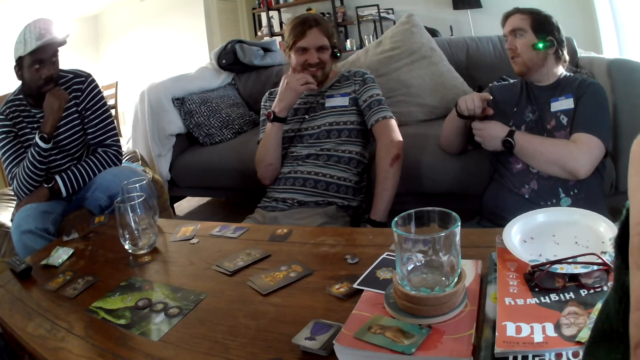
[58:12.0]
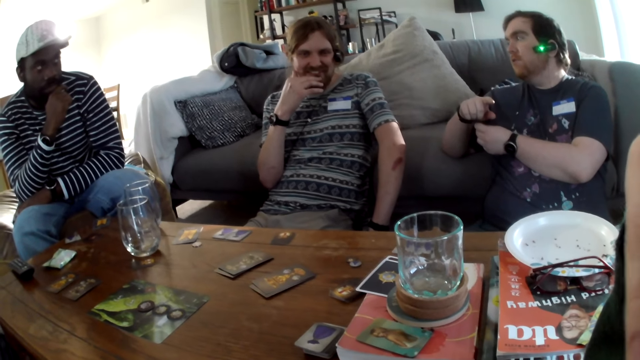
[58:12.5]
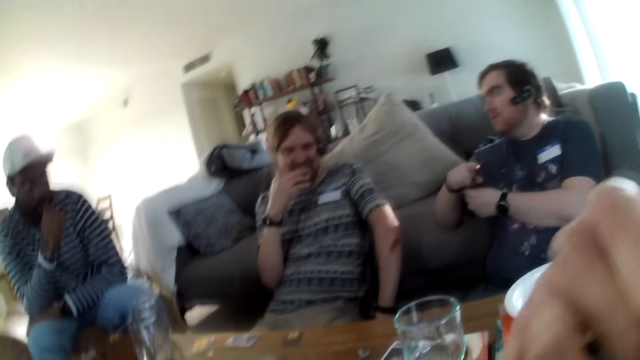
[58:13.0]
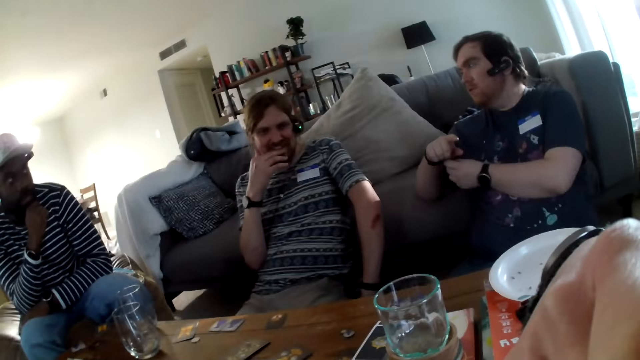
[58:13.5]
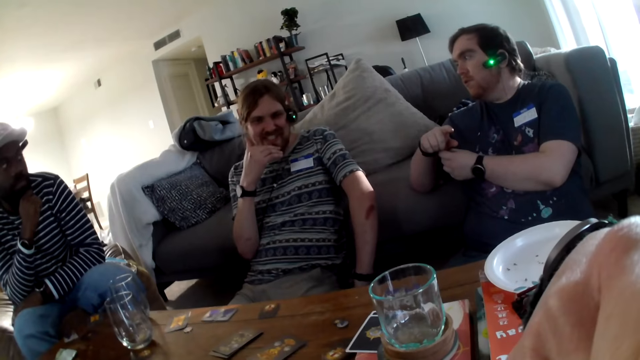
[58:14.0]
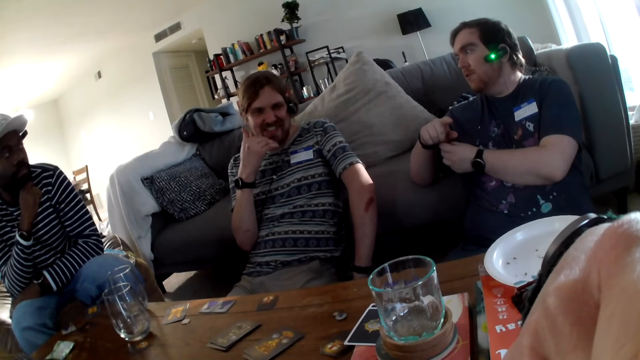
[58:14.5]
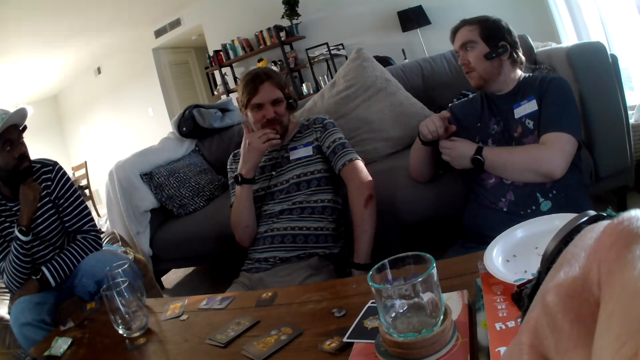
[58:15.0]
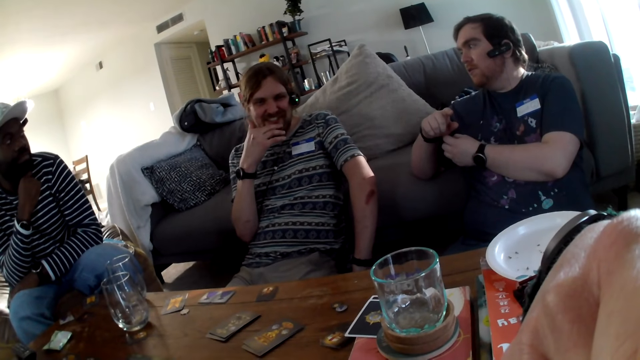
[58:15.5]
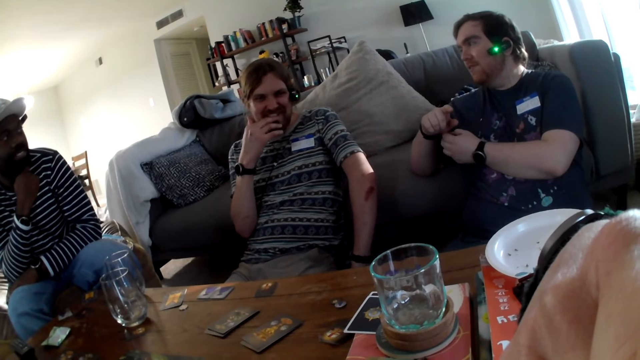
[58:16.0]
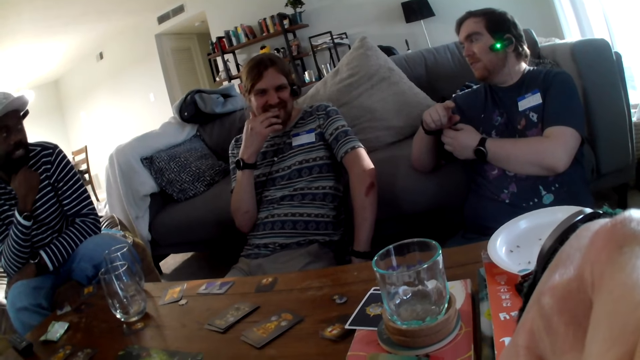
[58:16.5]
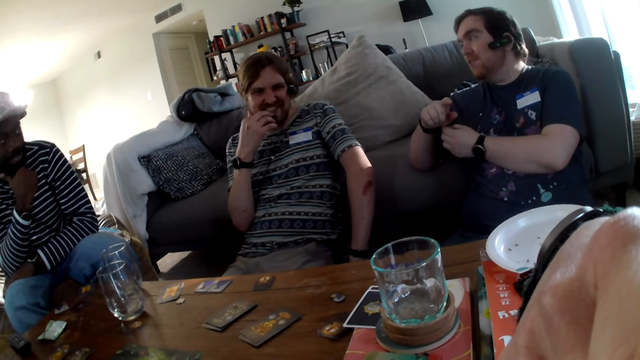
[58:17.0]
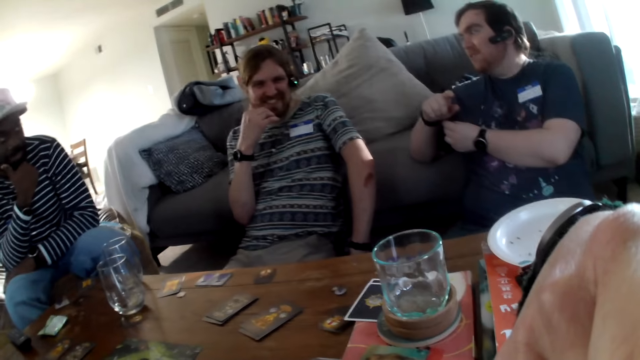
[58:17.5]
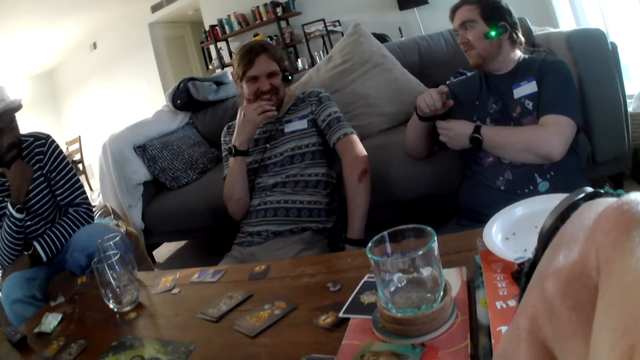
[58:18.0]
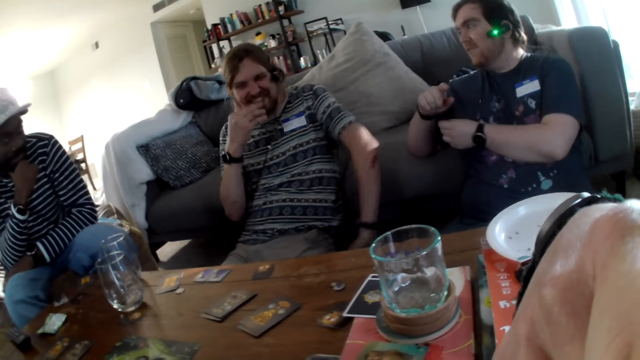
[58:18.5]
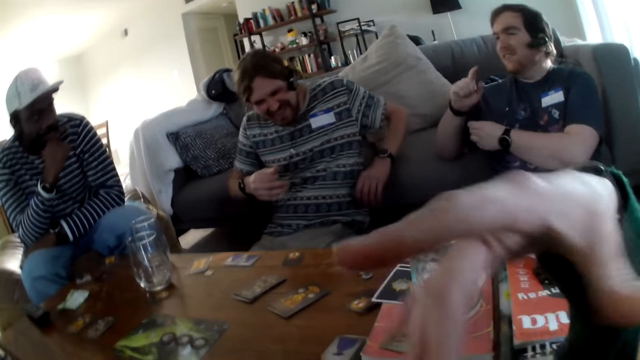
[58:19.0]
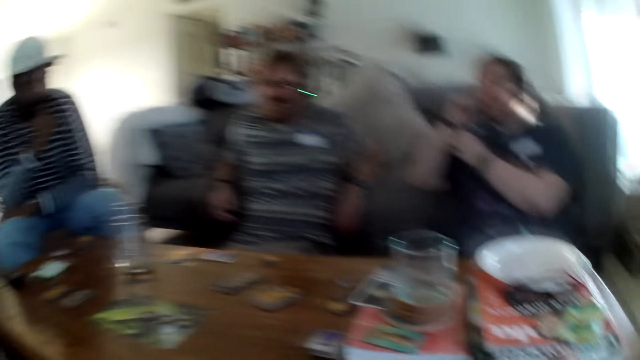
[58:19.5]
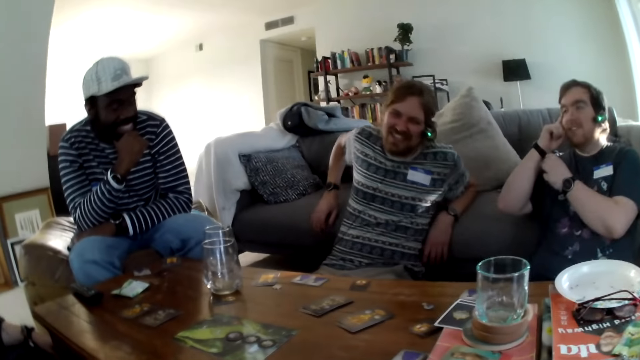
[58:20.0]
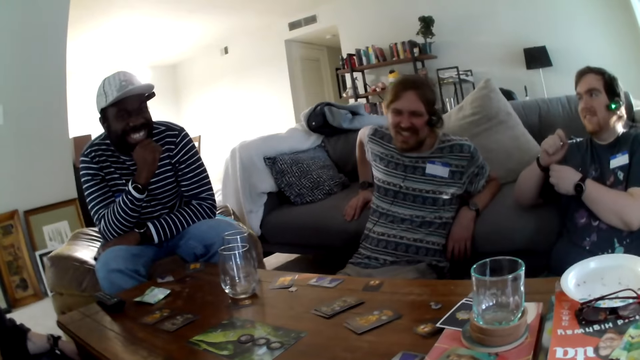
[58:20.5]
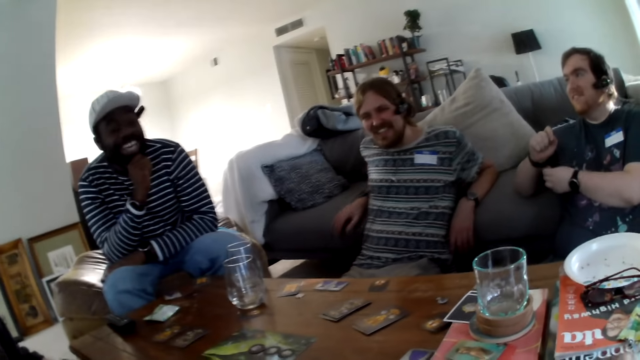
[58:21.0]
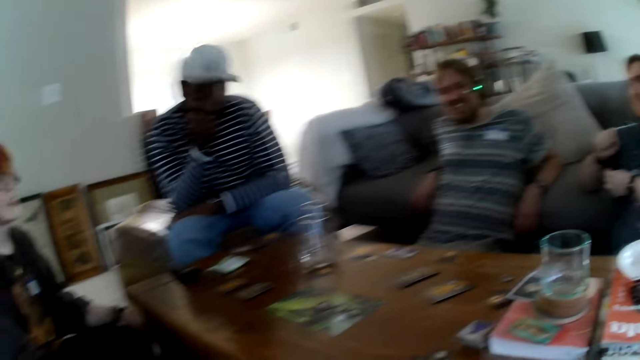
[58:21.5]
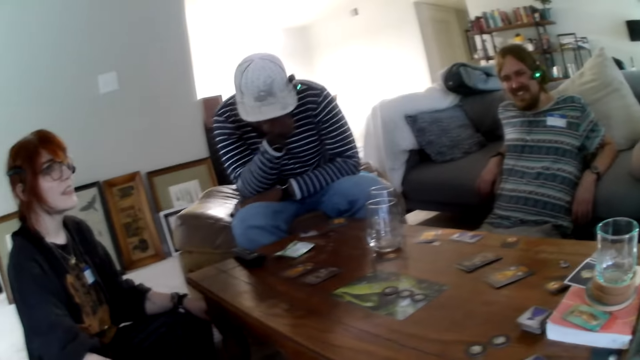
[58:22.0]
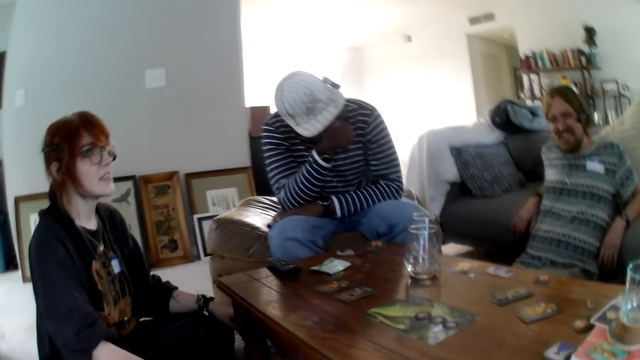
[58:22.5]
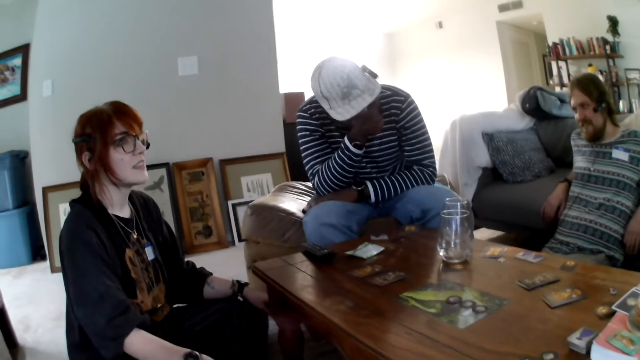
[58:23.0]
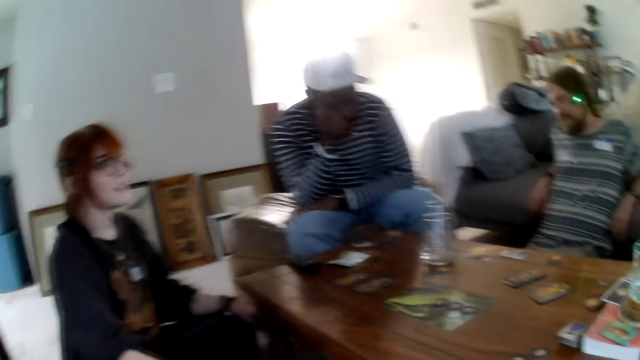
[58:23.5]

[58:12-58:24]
The camera wearer raises hands.

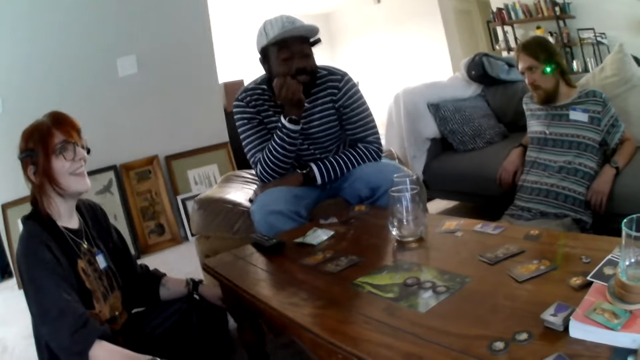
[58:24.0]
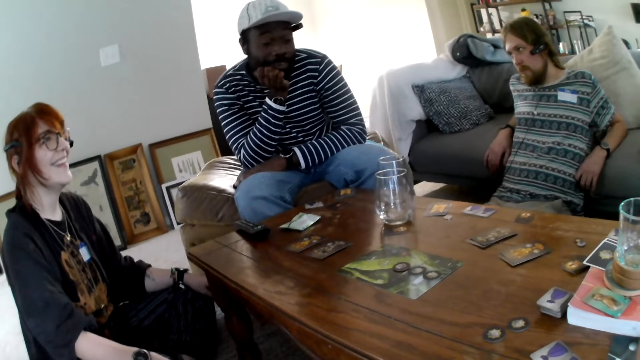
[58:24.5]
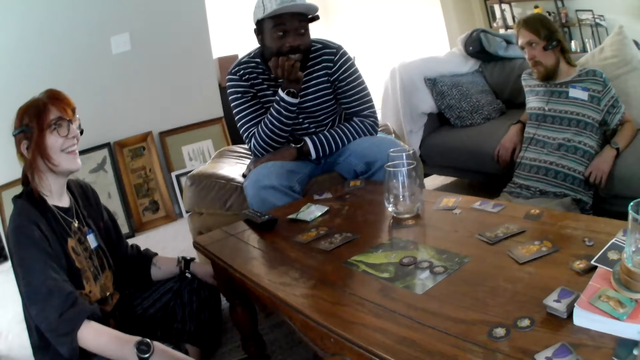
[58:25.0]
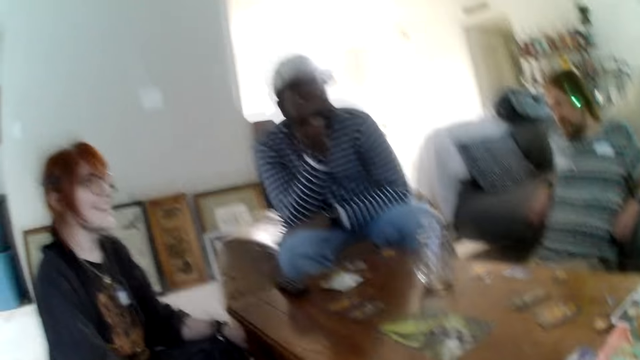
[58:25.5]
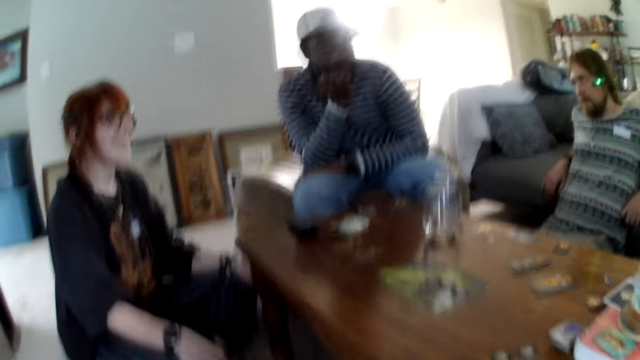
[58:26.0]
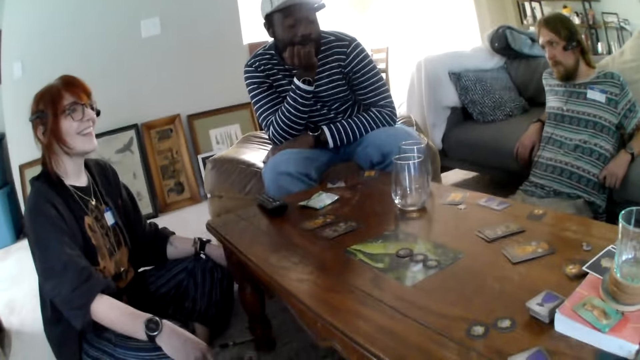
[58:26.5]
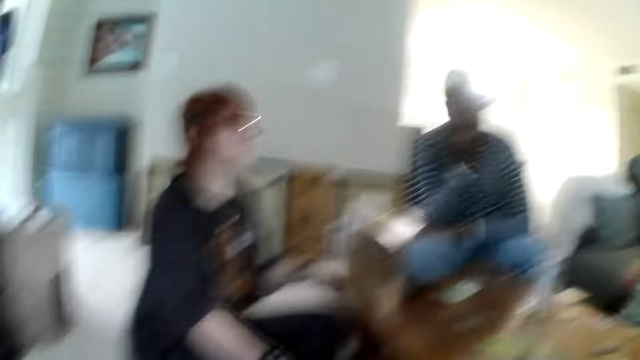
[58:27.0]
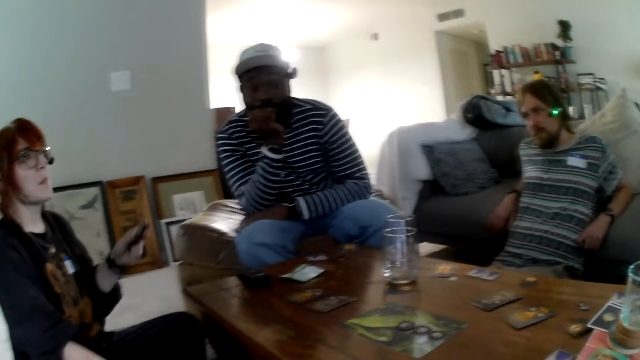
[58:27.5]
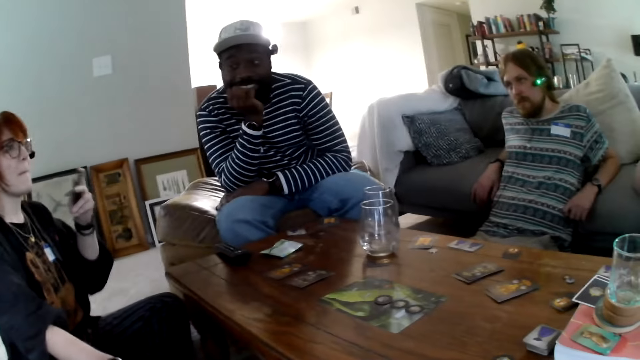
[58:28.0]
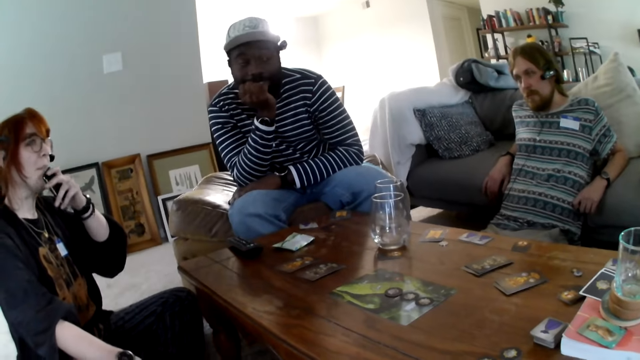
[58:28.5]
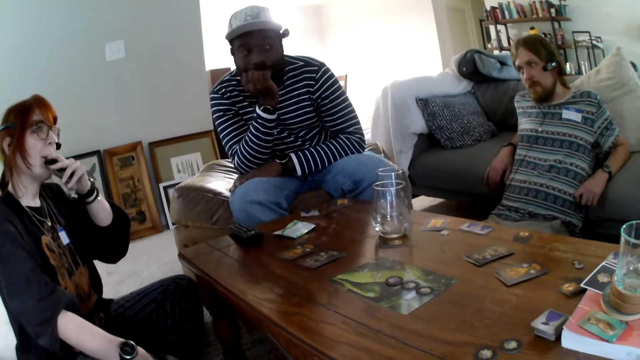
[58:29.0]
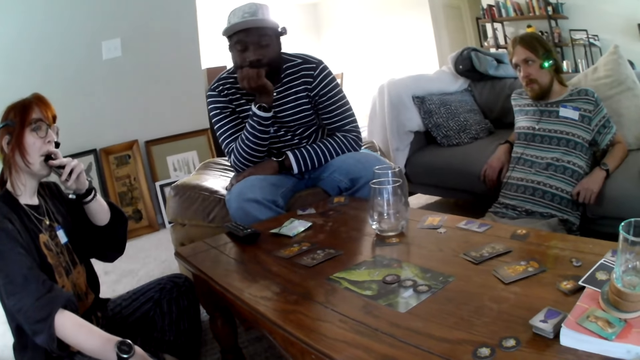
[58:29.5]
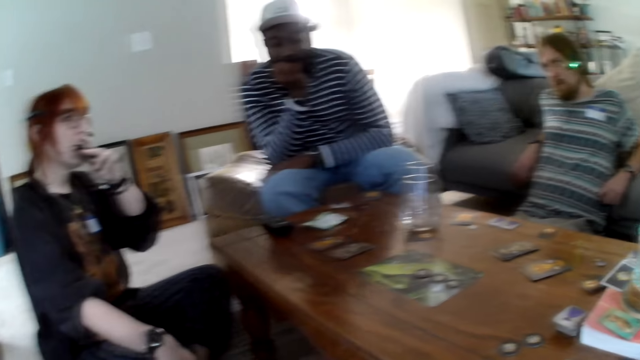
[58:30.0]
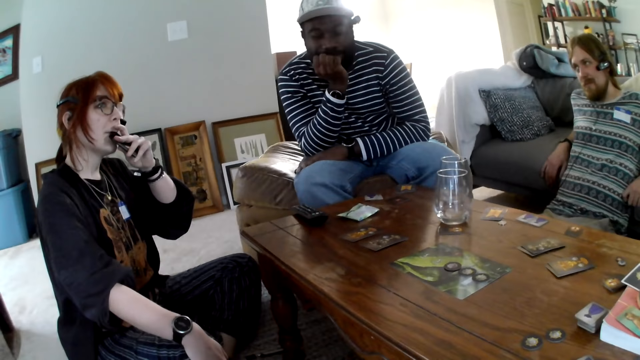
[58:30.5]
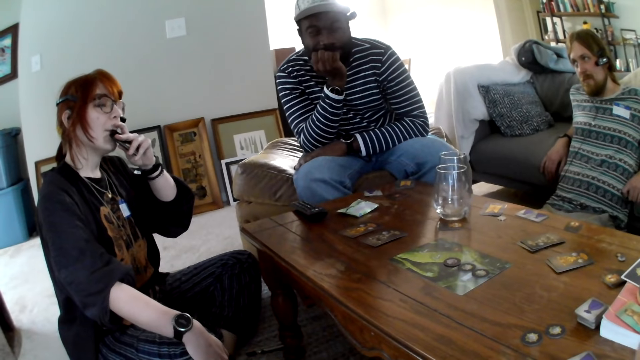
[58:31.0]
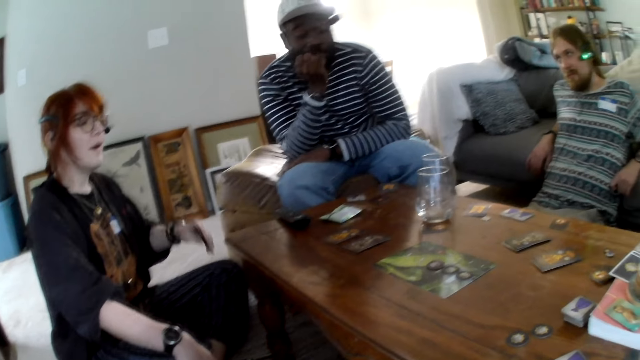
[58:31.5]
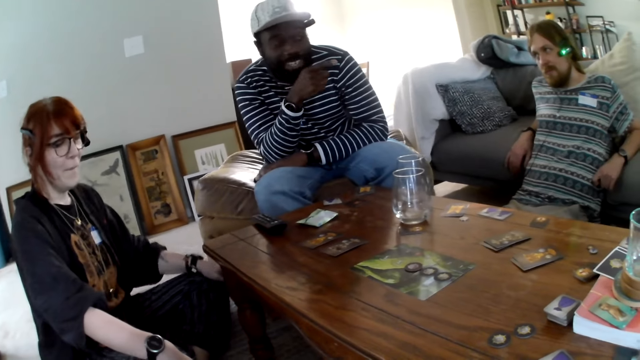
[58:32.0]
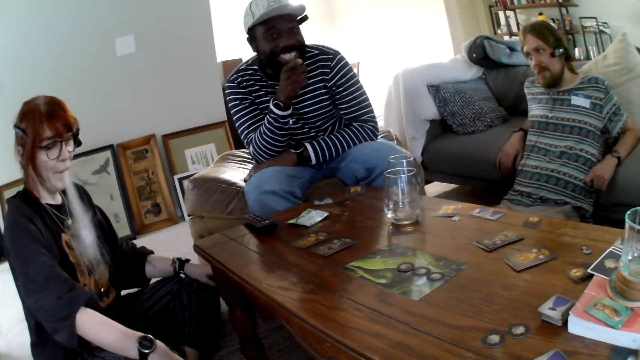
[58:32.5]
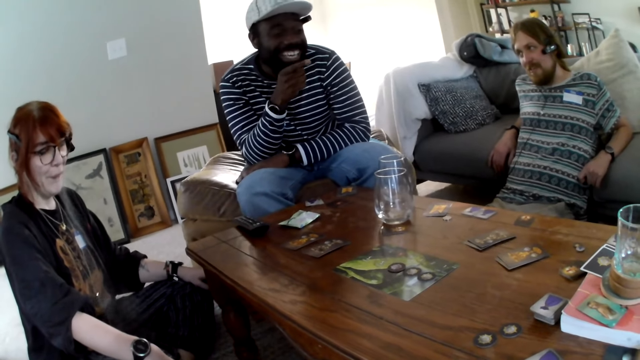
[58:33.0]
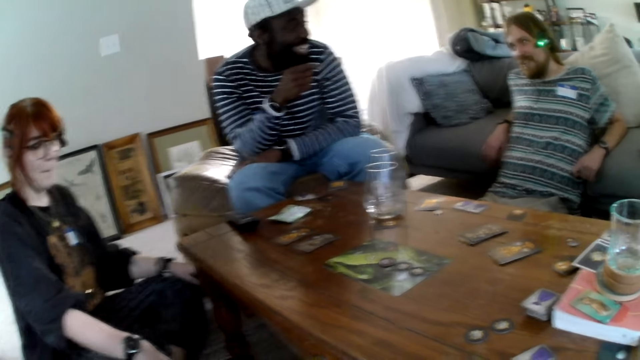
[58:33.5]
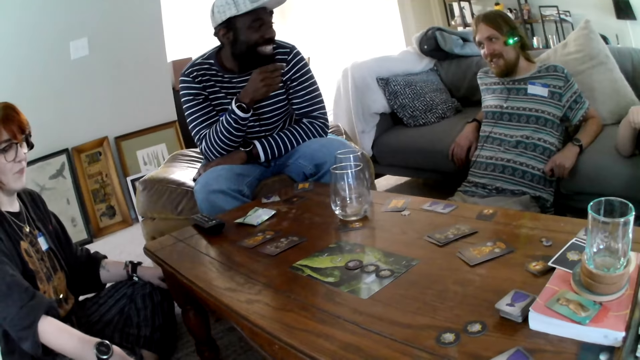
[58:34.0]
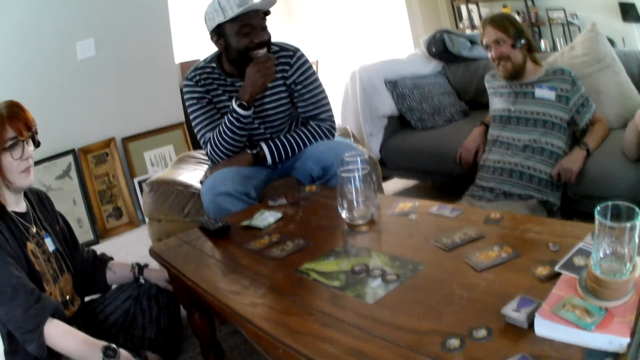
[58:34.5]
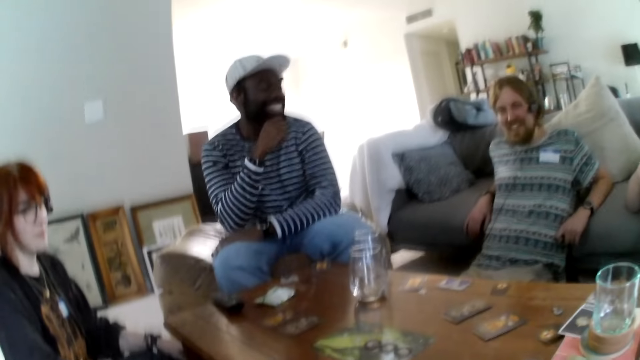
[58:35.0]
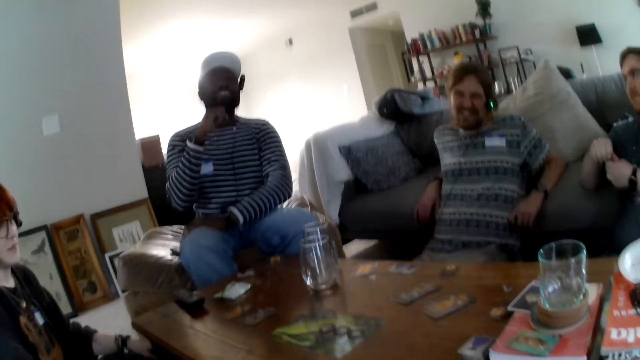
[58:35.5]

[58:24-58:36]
A person raises a hand and puts something in the mouth.
